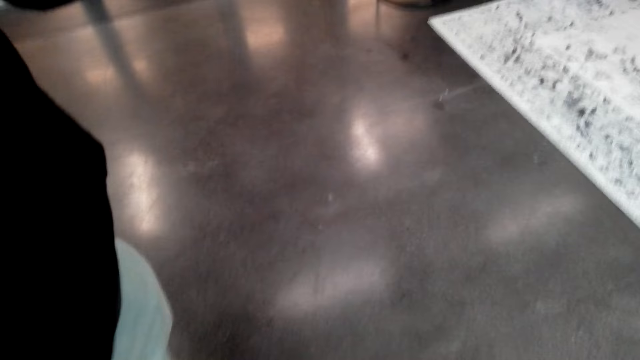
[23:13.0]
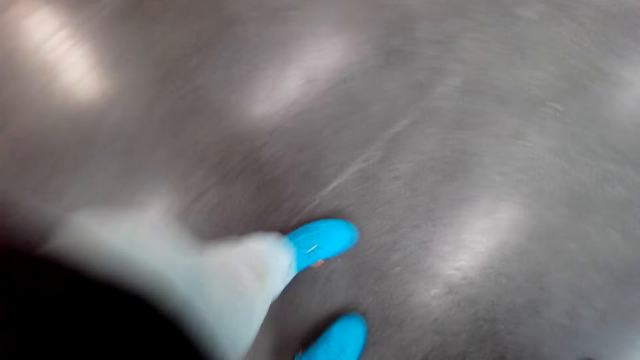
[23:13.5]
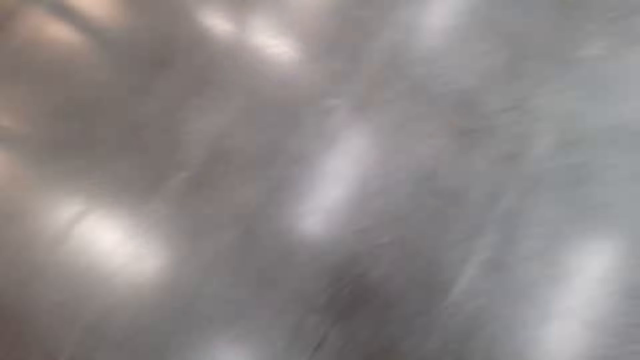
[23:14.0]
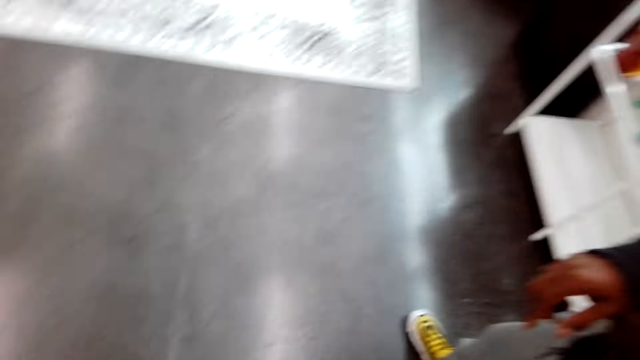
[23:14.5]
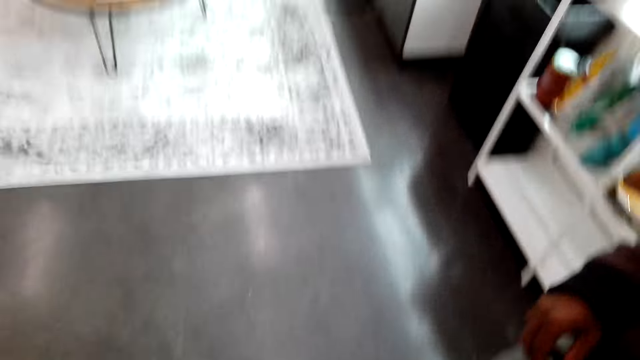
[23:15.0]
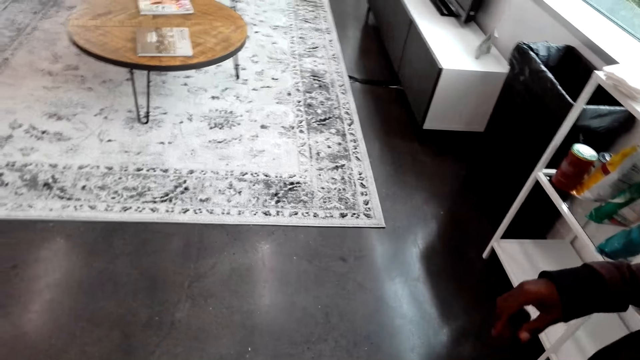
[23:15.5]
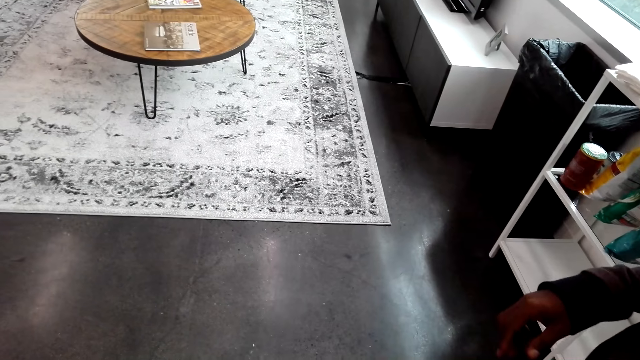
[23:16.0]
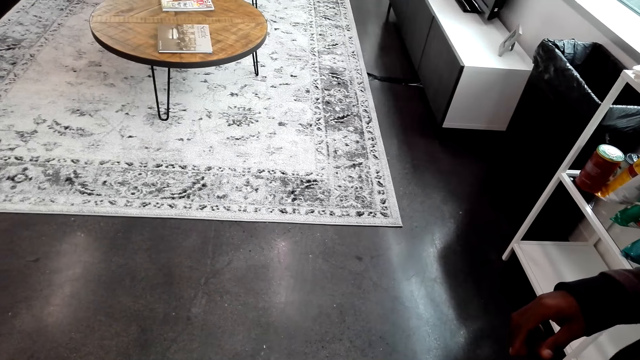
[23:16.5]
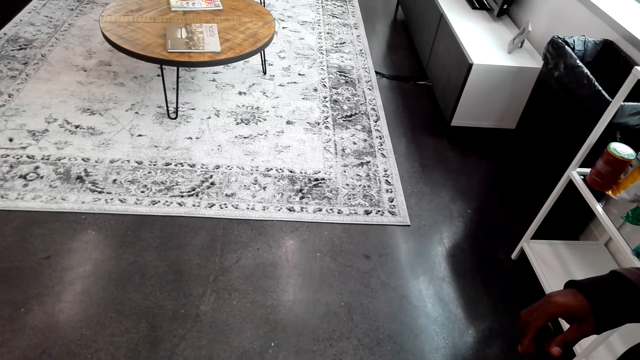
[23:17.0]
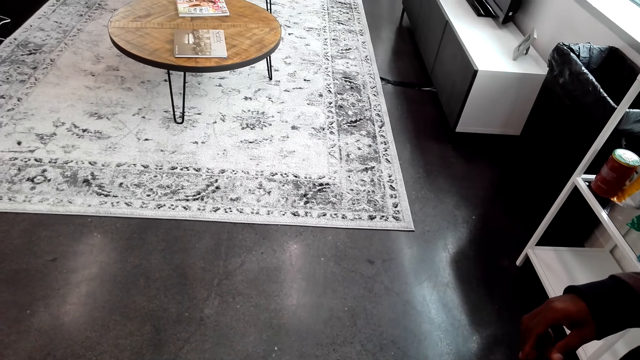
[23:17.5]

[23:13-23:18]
The camera wearer turns around.
